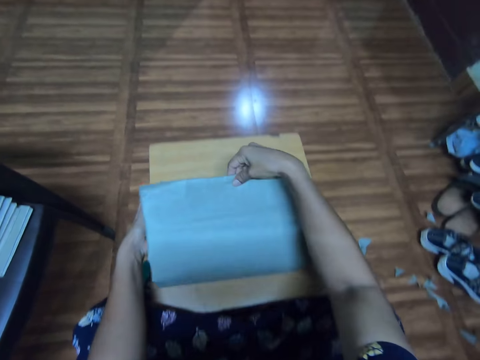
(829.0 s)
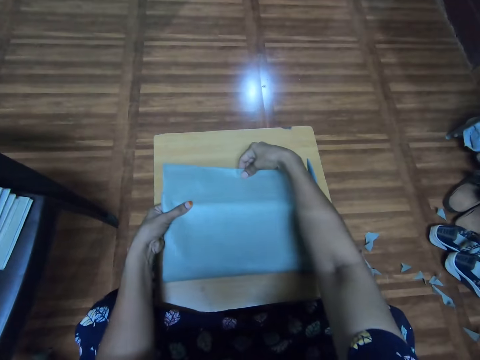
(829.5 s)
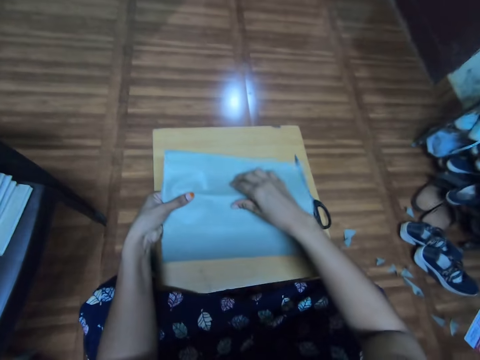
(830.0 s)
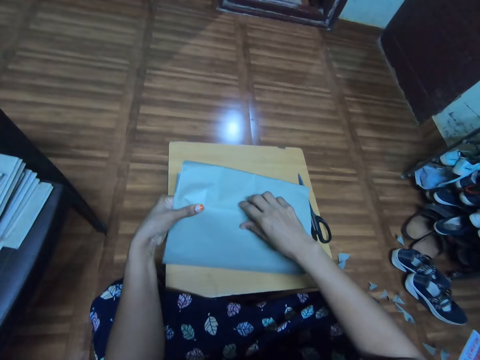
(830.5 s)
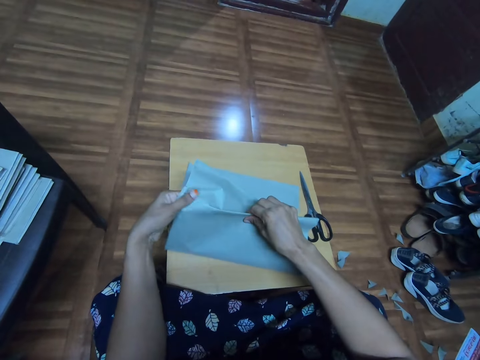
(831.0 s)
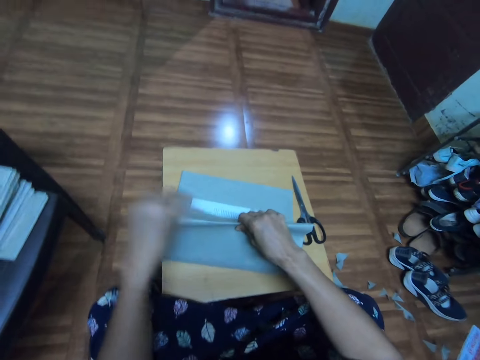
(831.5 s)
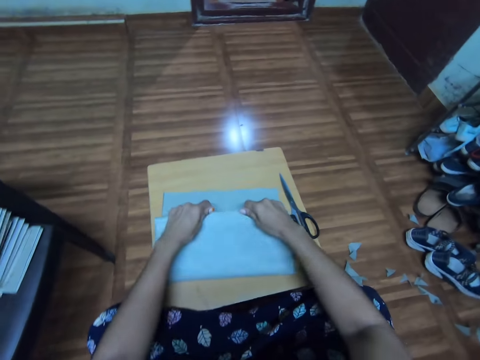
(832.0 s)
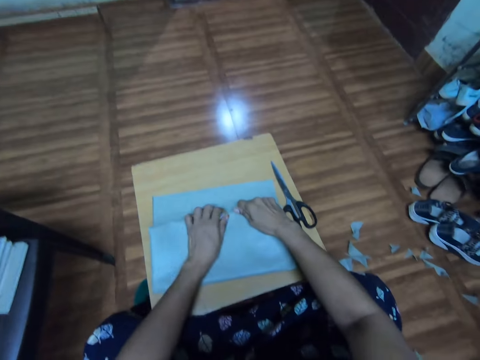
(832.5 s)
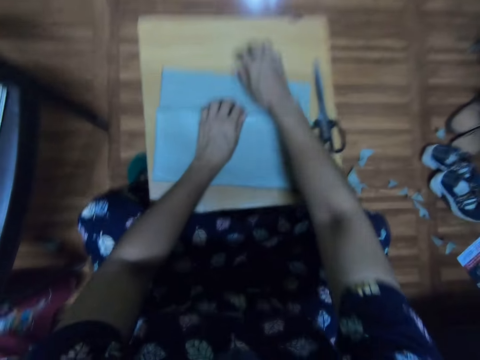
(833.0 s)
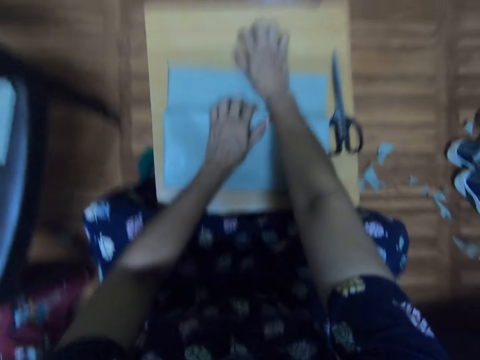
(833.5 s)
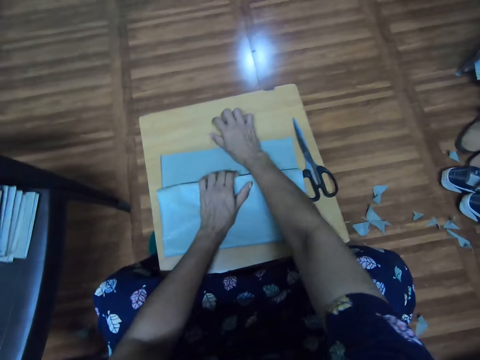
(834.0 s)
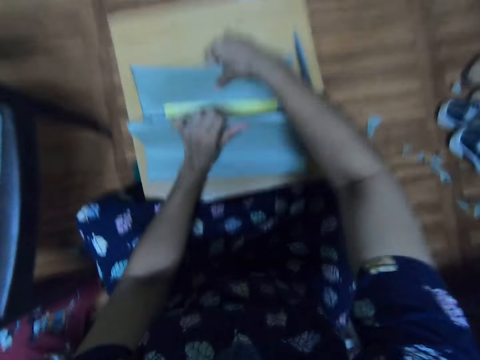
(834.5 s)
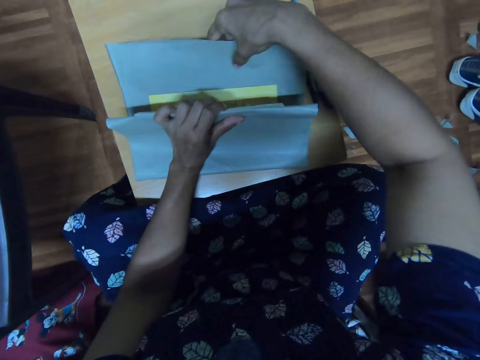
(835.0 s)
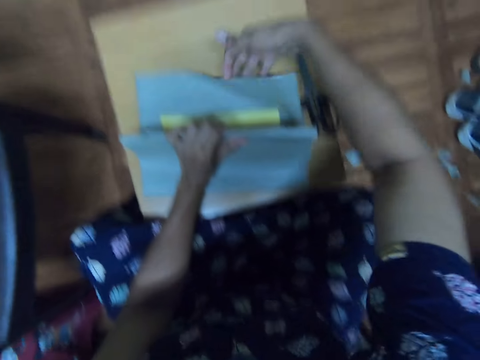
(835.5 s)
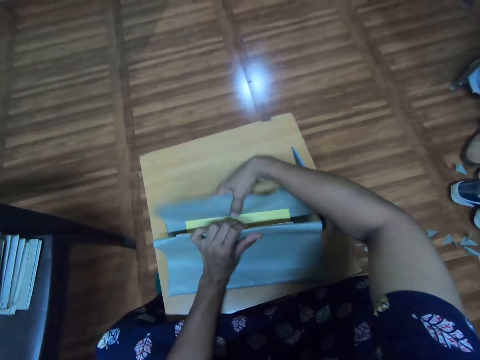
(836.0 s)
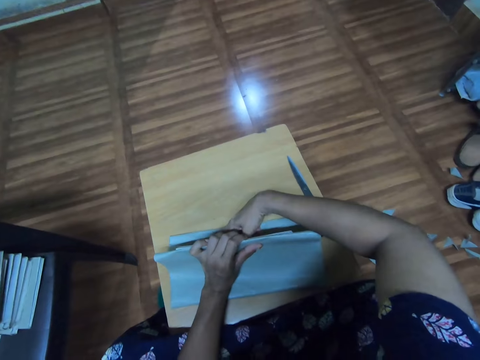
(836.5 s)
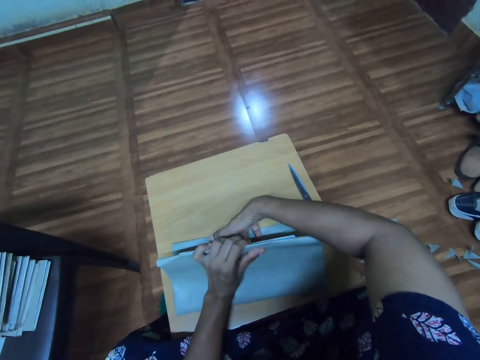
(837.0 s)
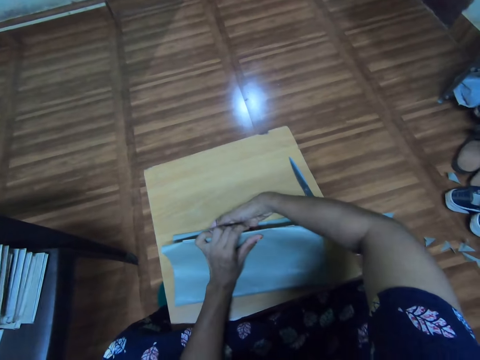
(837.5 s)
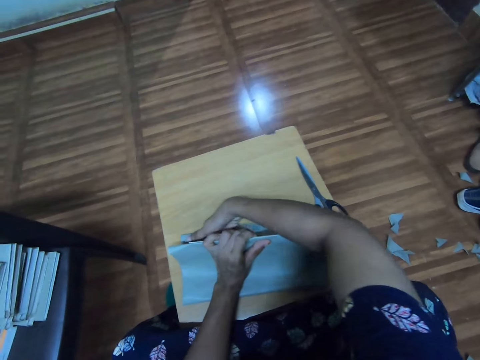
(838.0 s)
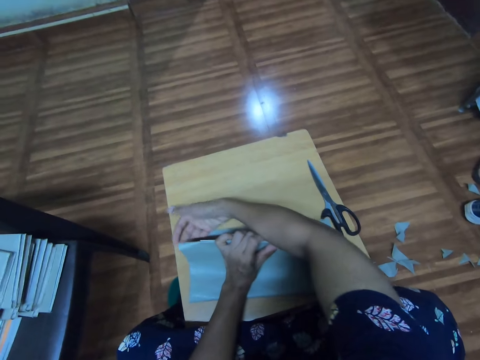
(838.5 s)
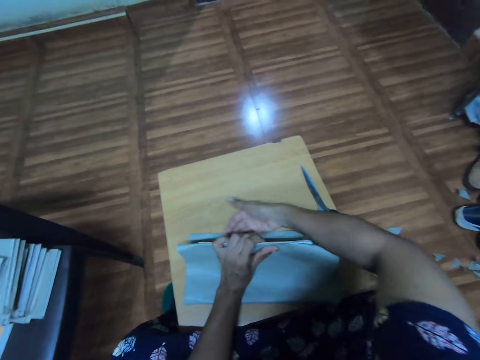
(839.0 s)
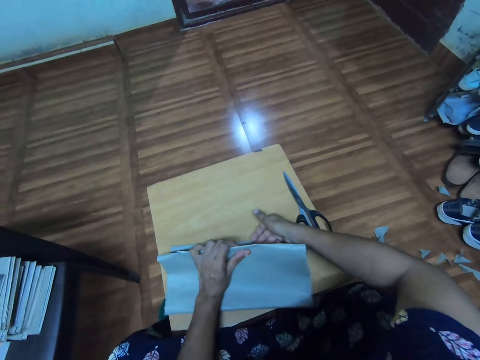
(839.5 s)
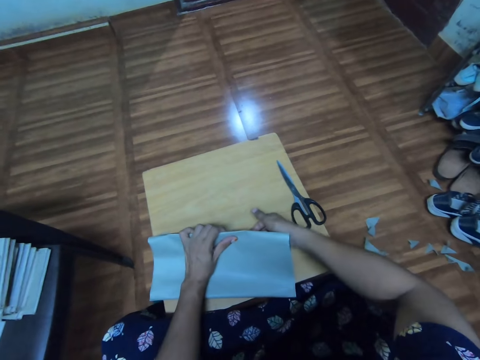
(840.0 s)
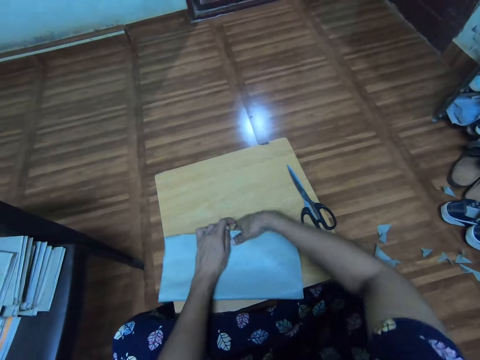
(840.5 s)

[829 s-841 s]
The camera wearer folds the manilla paper. They cover the book cover.

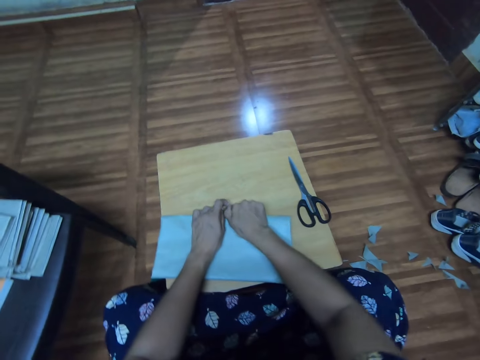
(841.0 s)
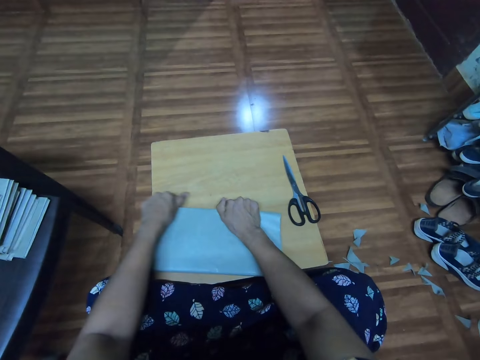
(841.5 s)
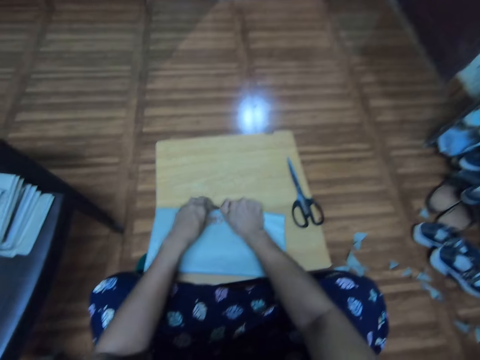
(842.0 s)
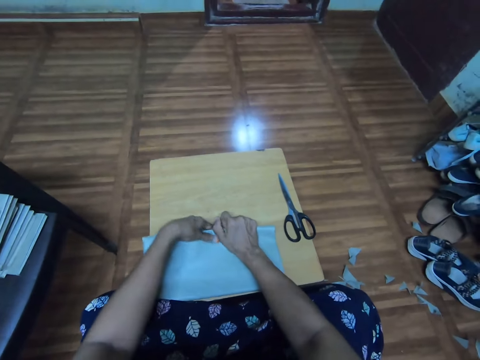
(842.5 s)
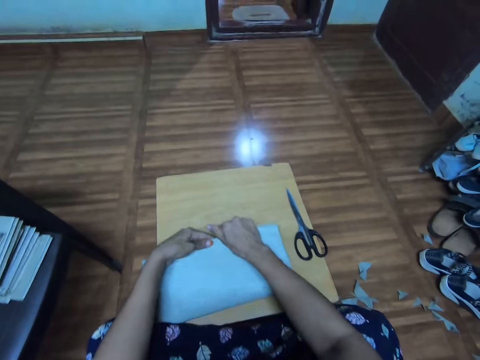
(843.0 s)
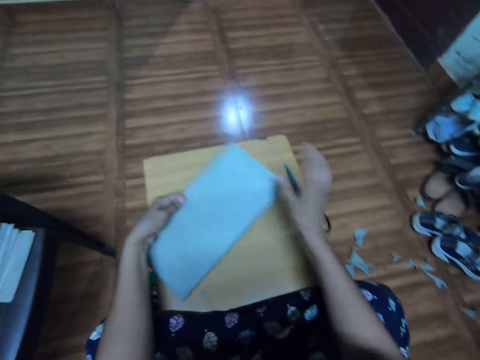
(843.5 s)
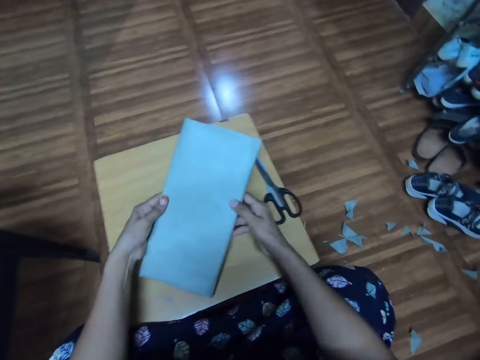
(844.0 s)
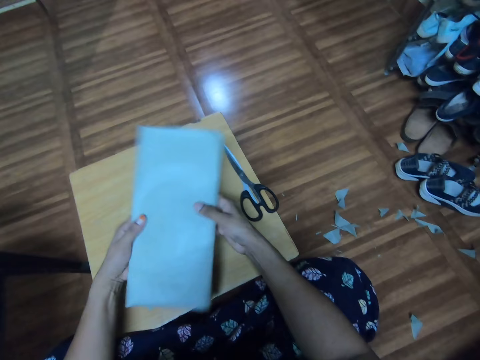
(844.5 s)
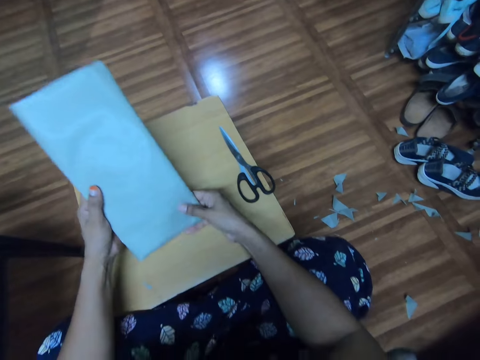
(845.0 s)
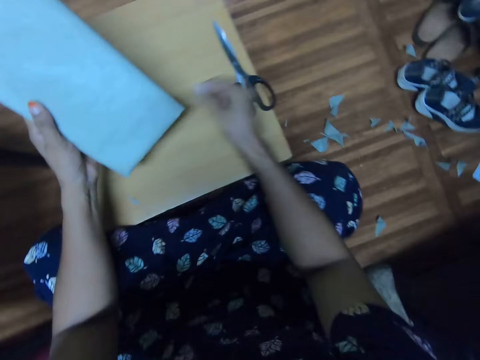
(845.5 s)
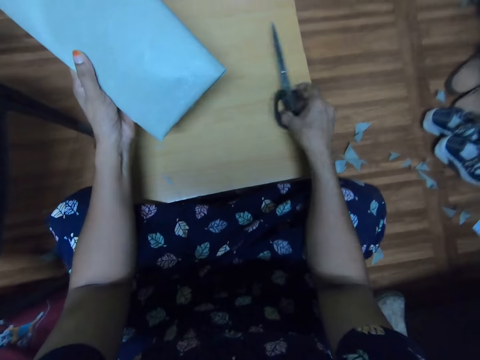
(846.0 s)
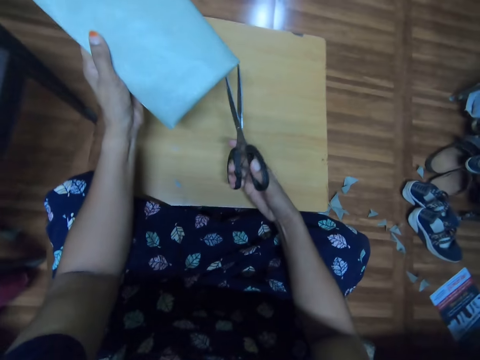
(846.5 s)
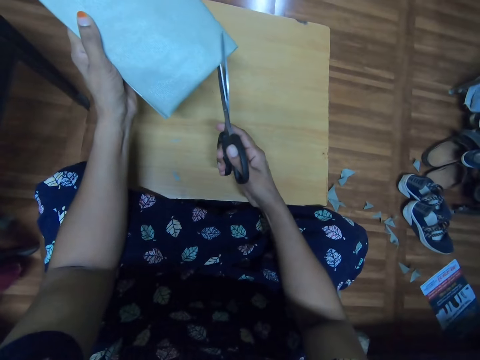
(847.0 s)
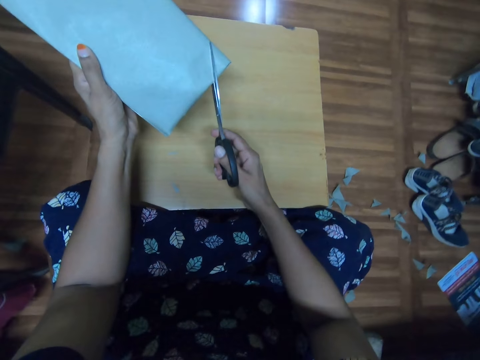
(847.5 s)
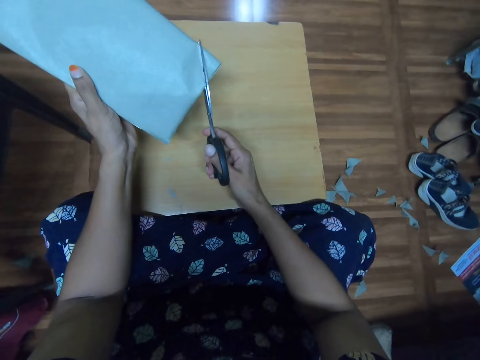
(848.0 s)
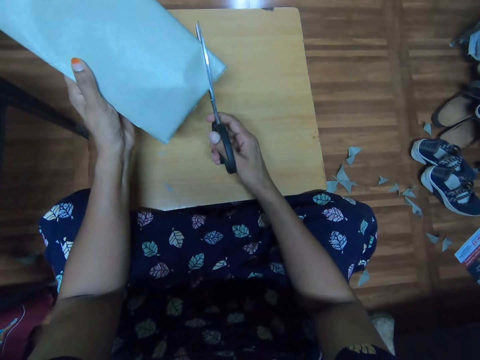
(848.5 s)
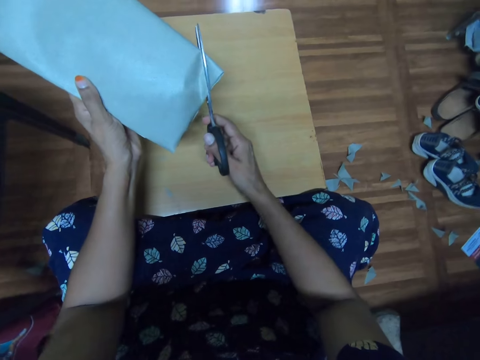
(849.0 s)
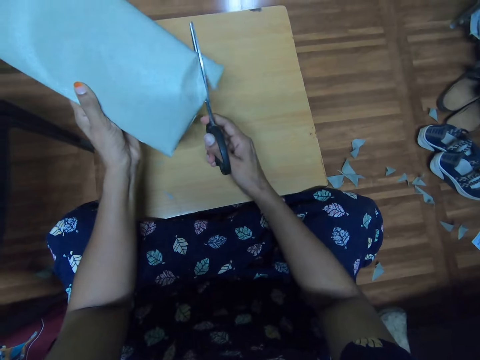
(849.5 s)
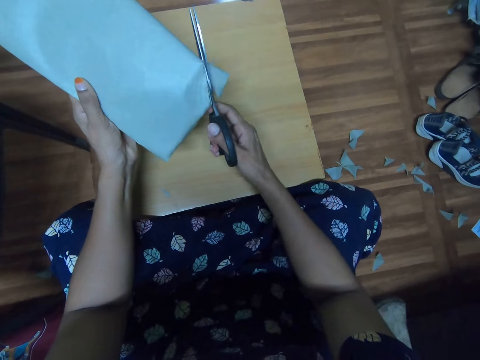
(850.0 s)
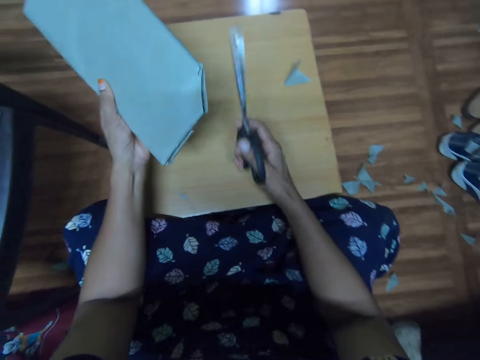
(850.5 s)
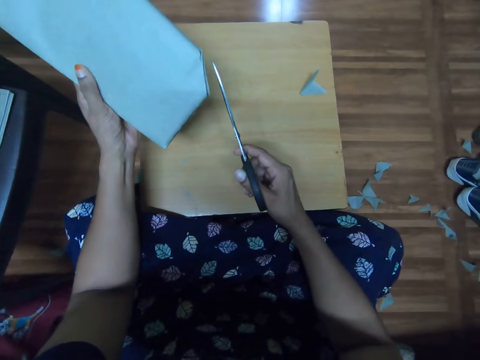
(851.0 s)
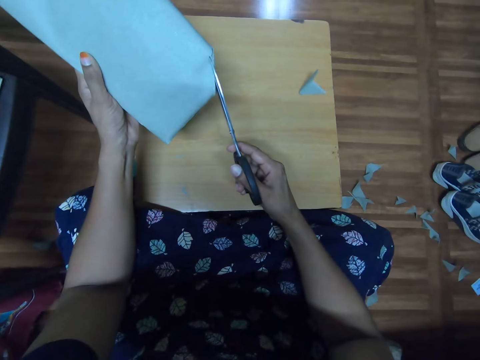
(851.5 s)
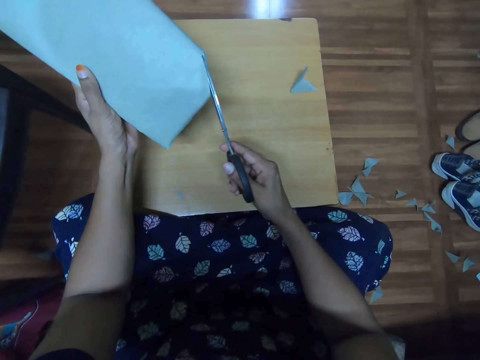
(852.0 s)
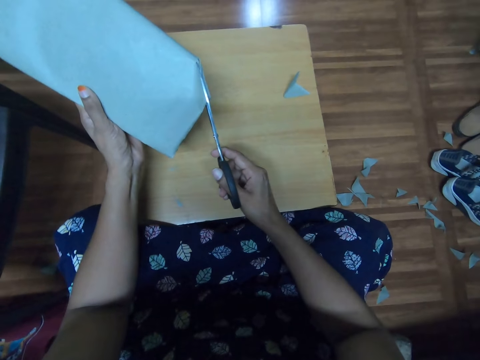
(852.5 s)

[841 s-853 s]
The camera wearer lifts the book up. They take the scissors. They cut the manilla paper.

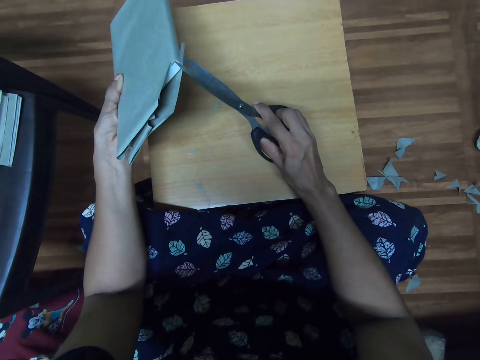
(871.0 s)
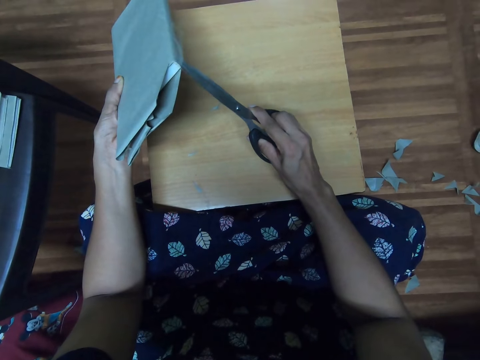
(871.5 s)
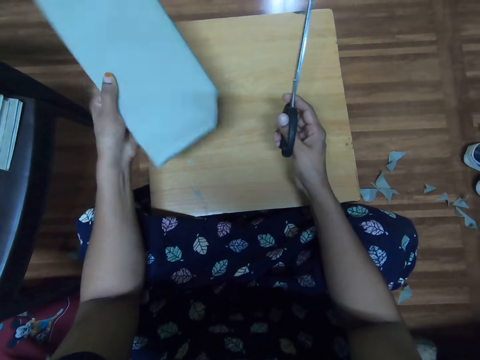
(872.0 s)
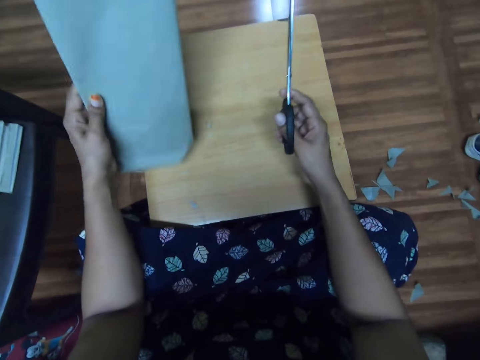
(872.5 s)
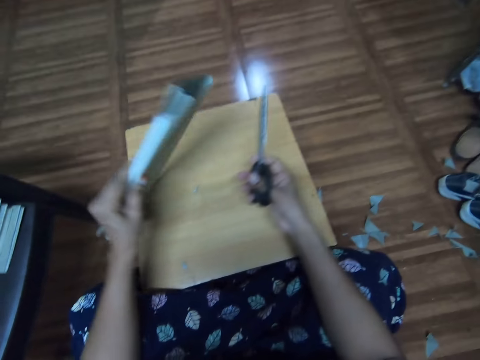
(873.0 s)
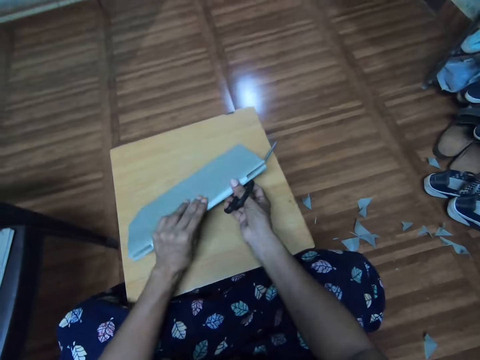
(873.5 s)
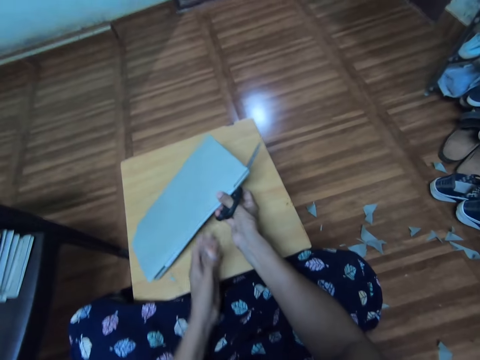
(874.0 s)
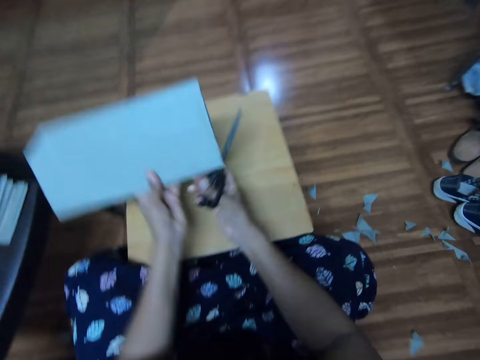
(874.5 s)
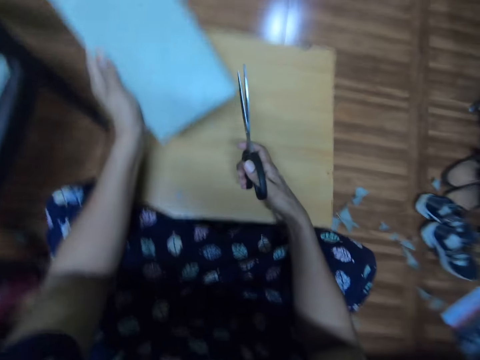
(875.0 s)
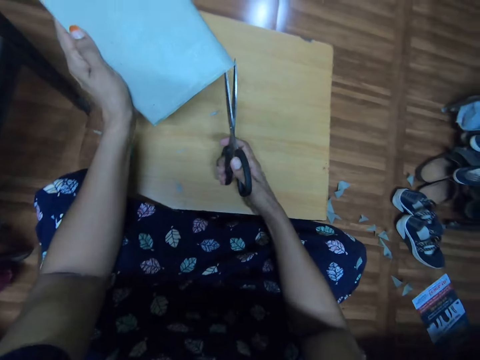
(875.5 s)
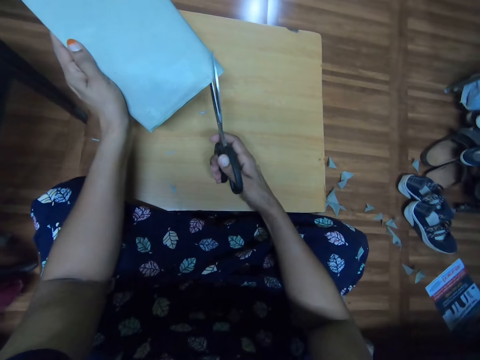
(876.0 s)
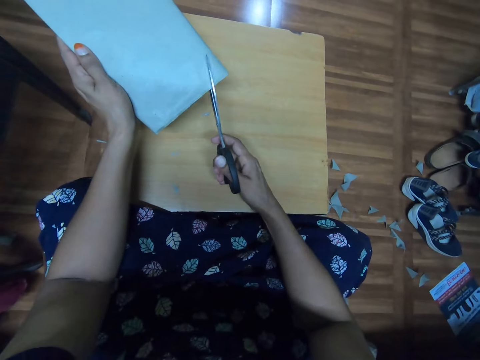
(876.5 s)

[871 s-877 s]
The camera wearer holds the manilla paper.
